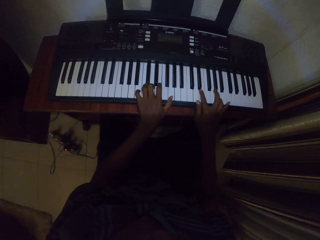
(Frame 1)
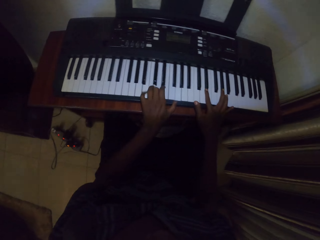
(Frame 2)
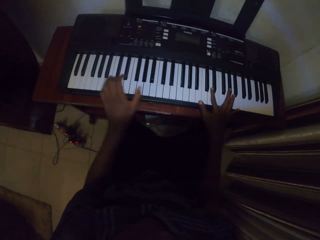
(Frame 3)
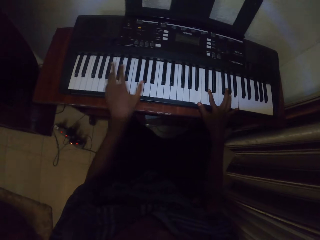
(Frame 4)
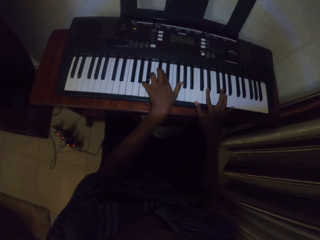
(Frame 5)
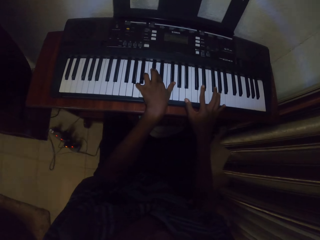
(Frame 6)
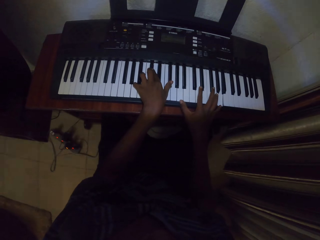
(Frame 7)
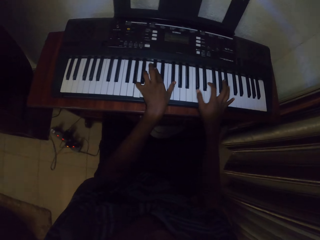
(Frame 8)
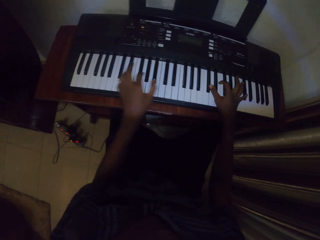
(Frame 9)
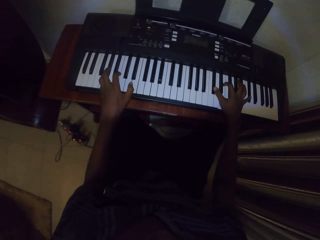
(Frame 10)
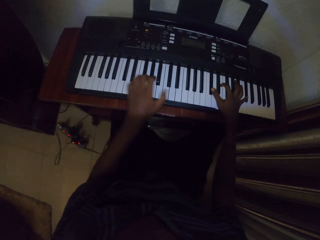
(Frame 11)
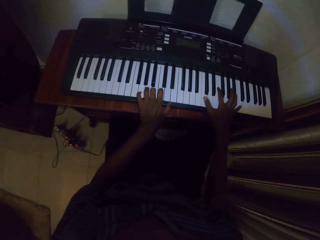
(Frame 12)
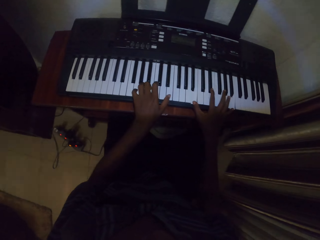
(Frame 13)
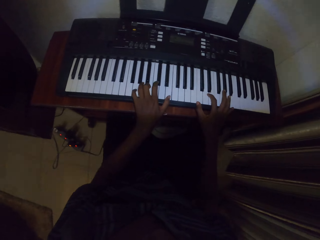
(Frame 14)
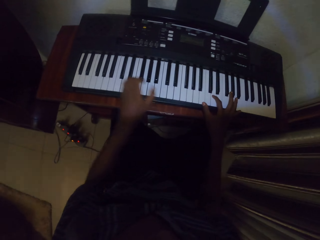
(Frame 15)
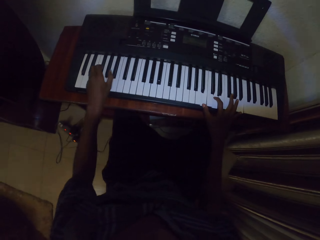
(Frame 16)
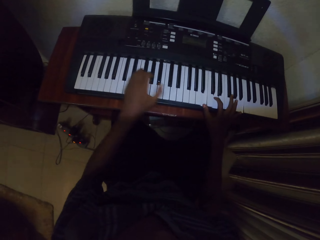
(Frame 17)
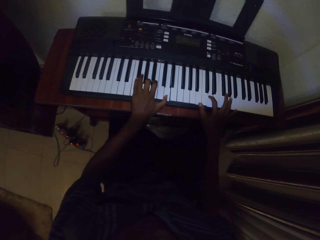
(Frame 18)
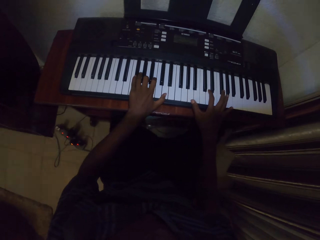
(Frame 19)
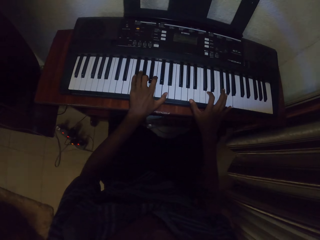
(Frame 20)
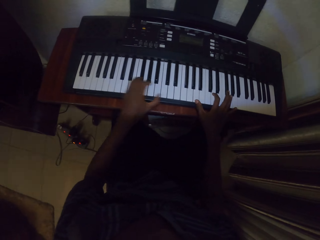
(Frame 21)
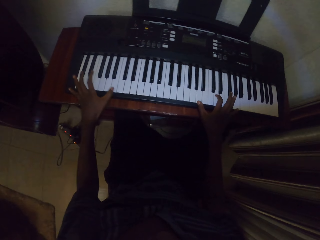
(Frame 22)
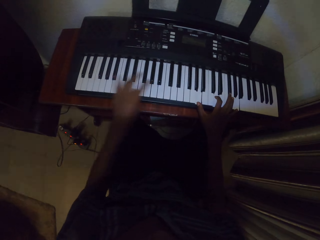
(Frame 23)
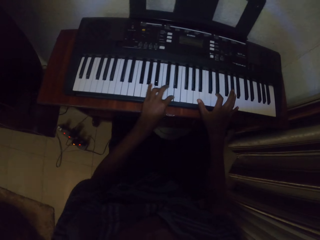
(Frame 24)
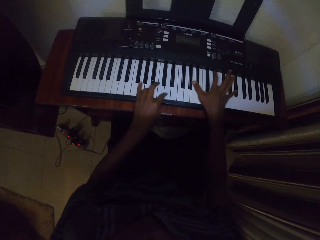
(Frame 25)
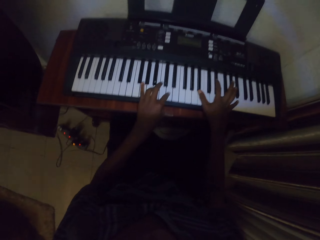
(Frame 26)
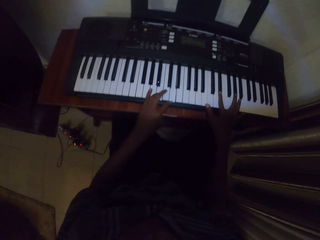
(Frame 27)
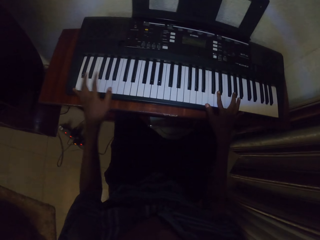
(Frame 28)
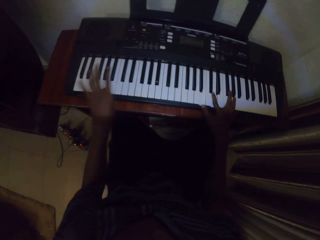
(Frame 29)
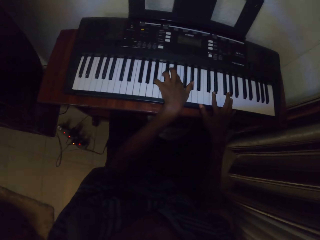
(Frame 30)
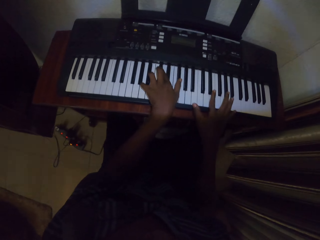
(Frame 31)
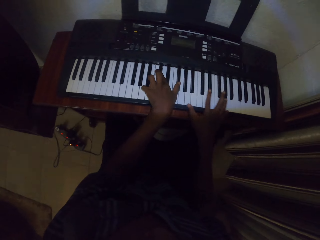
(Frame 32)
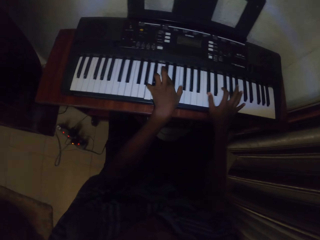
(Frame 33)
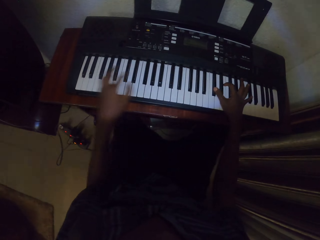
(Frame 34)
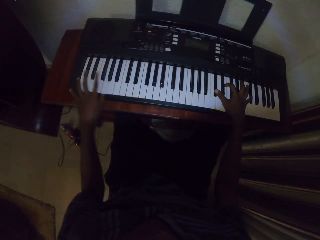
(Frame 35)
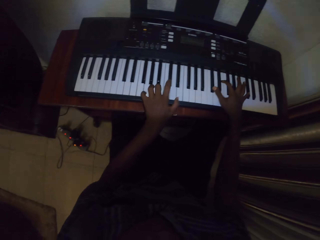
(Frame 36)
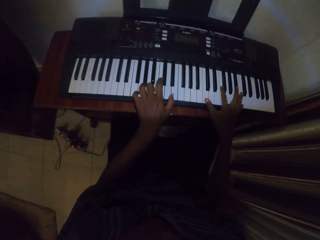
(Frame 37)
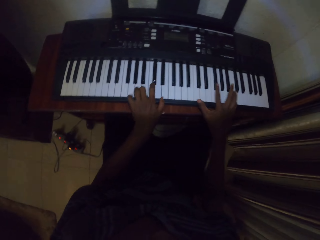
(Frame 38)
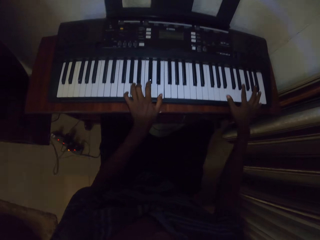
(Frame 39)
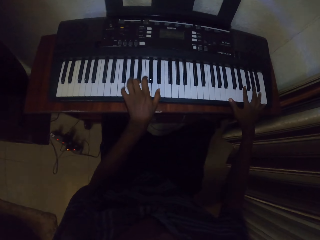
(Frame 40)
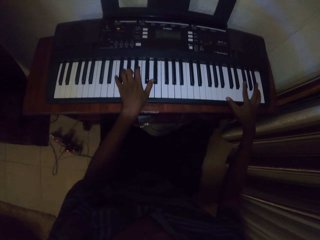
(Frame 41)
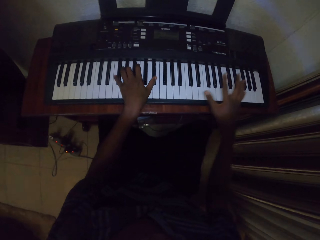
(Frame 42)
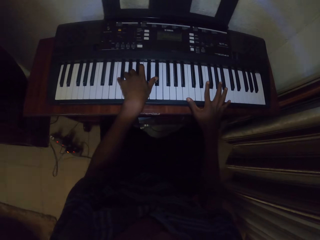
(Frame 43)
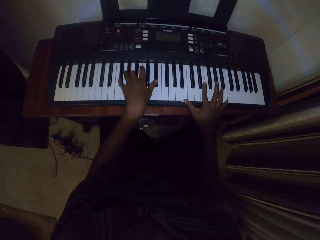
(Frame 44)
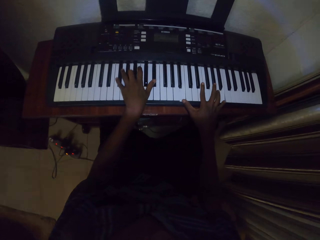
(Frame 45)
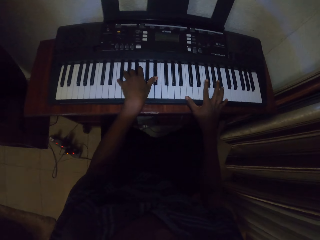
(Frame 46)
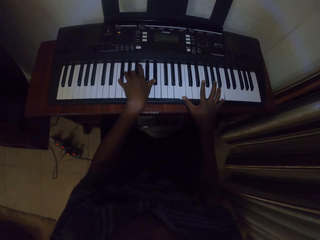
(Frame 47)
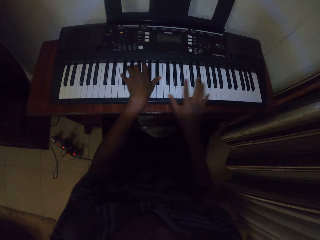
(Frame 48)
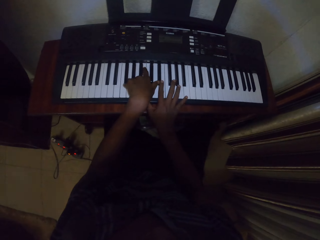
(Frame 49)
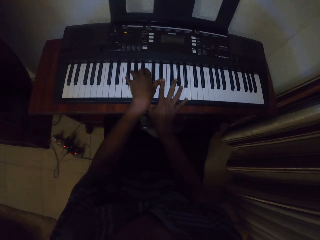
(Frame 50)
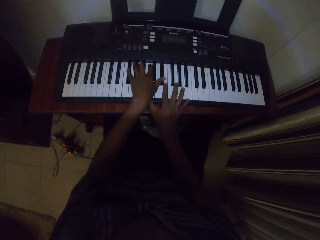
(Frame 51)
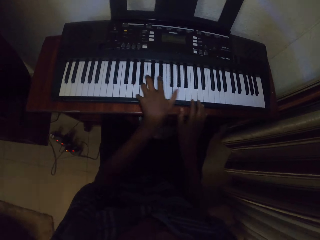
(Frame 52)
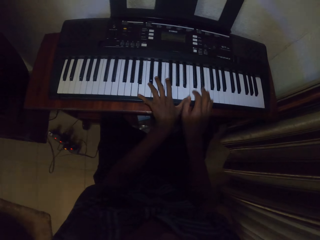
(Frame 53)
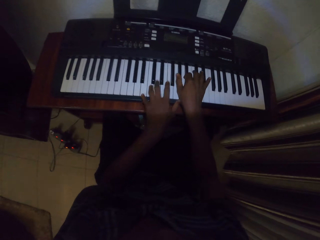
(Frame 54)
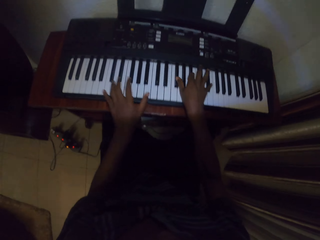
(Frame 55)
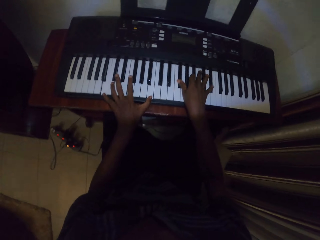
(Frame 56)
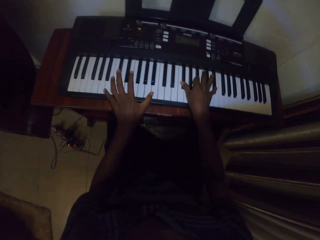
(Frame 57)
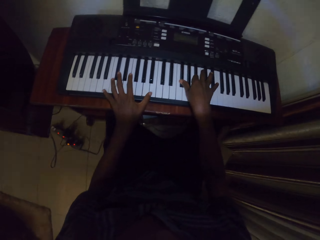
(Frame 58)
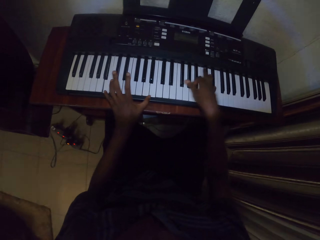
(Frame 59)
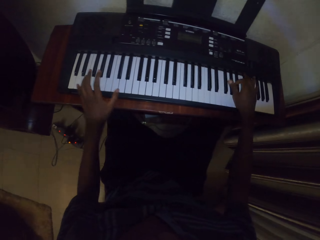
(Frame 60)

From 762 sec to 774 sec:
The camera wearer is playing the piano.

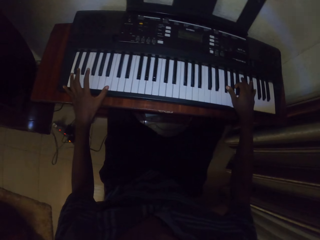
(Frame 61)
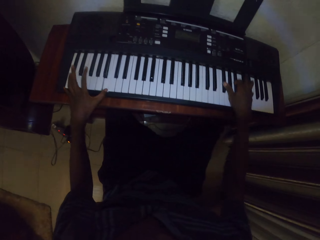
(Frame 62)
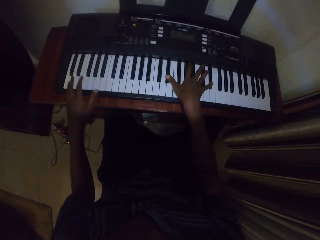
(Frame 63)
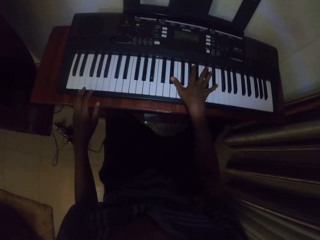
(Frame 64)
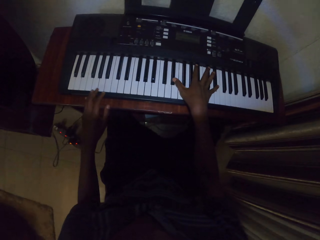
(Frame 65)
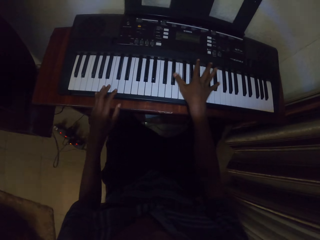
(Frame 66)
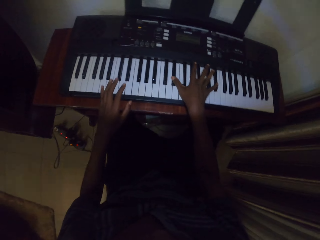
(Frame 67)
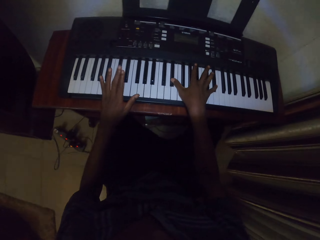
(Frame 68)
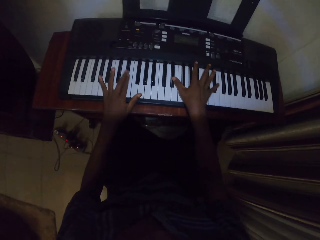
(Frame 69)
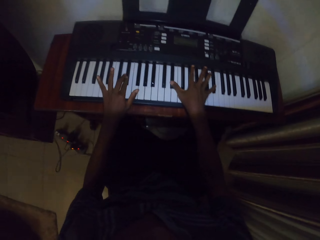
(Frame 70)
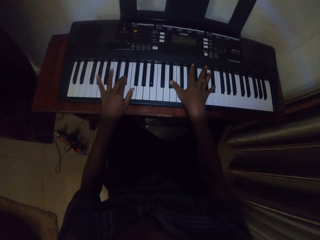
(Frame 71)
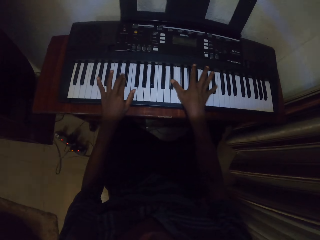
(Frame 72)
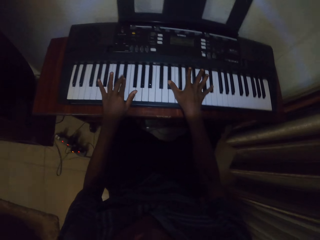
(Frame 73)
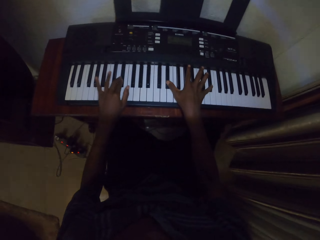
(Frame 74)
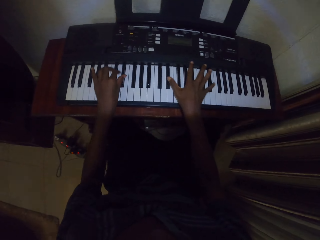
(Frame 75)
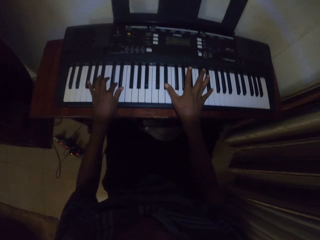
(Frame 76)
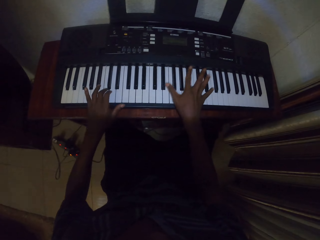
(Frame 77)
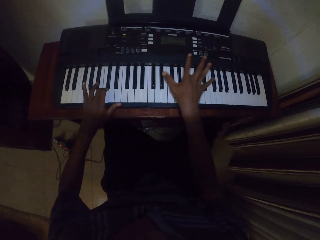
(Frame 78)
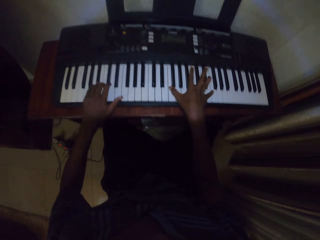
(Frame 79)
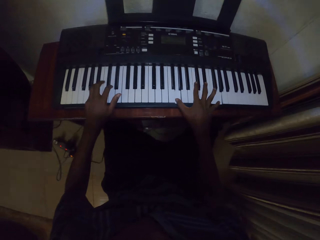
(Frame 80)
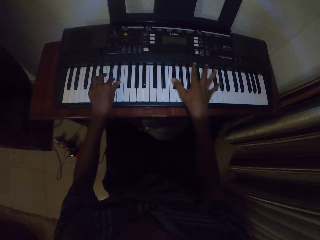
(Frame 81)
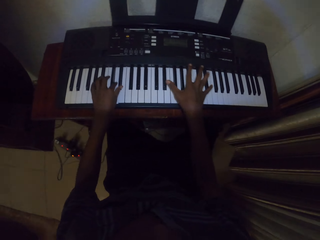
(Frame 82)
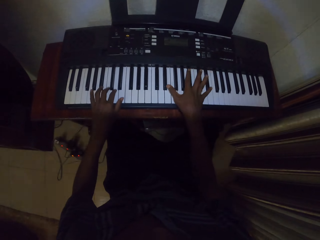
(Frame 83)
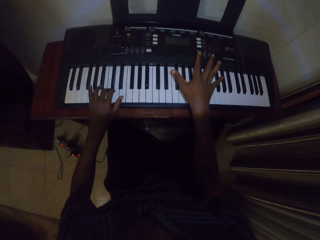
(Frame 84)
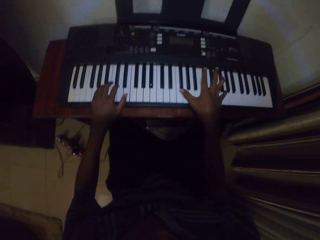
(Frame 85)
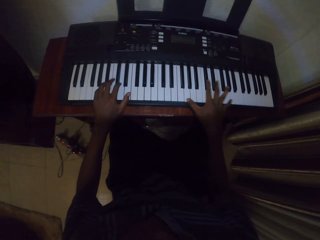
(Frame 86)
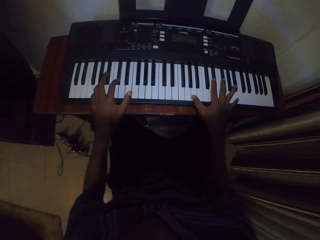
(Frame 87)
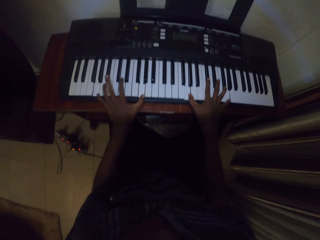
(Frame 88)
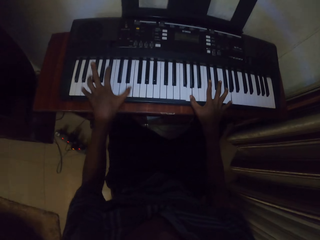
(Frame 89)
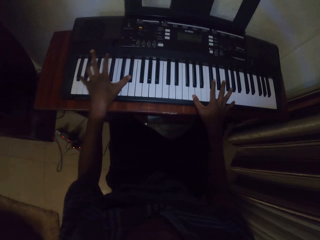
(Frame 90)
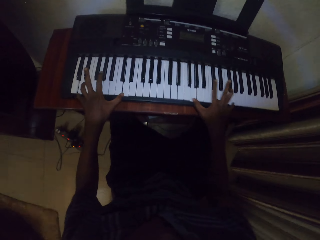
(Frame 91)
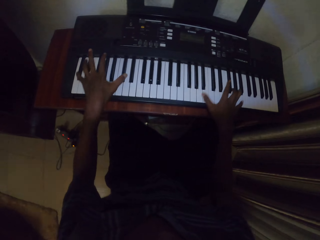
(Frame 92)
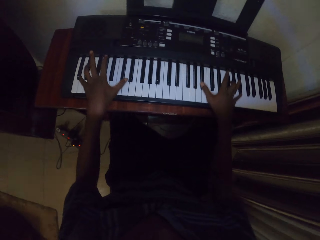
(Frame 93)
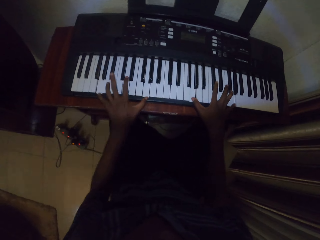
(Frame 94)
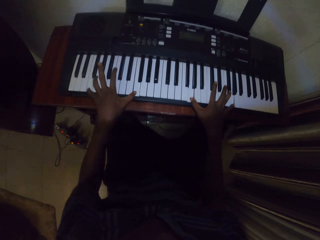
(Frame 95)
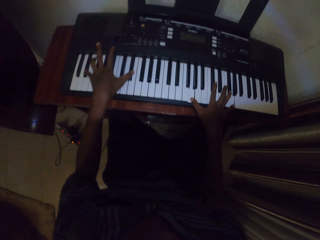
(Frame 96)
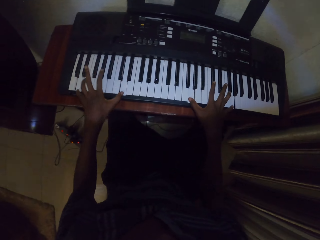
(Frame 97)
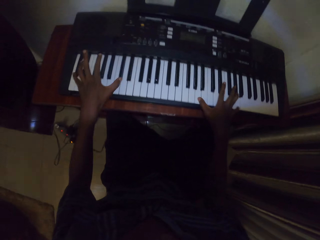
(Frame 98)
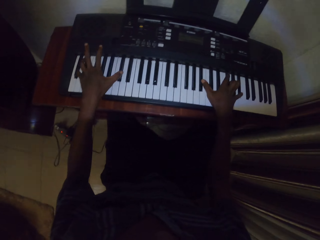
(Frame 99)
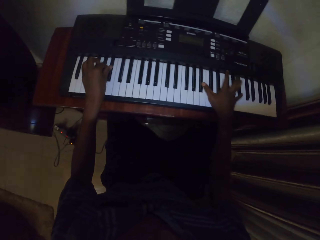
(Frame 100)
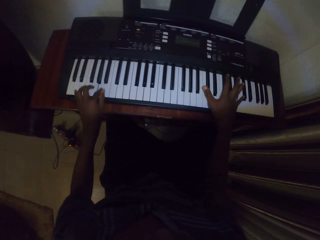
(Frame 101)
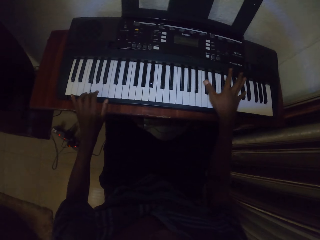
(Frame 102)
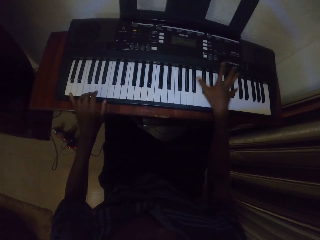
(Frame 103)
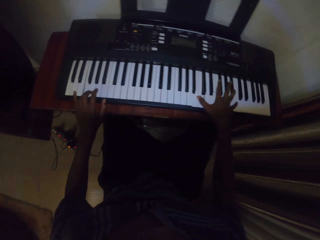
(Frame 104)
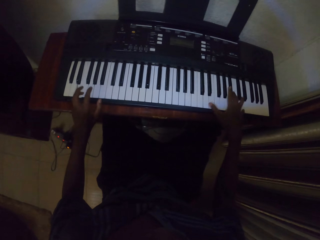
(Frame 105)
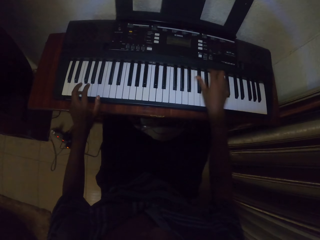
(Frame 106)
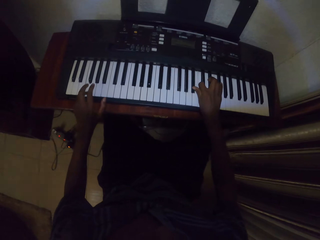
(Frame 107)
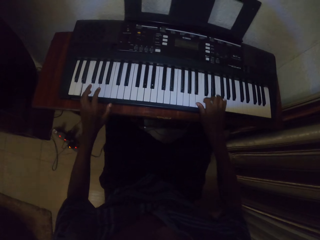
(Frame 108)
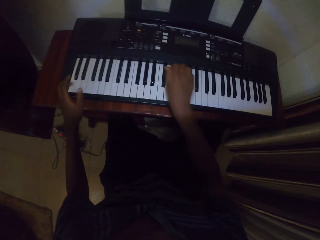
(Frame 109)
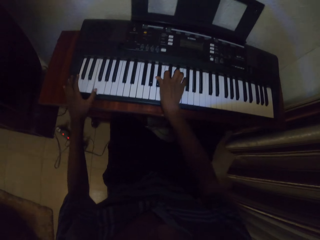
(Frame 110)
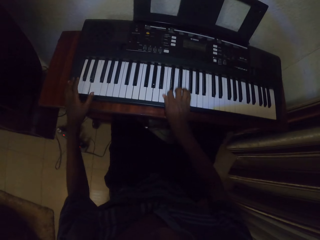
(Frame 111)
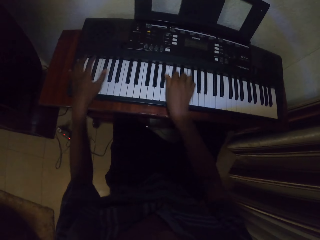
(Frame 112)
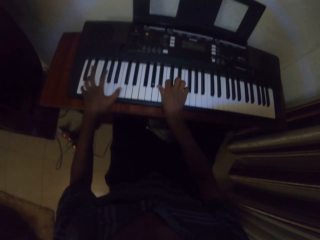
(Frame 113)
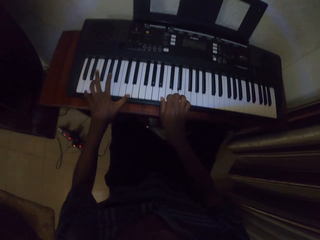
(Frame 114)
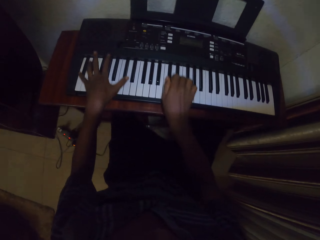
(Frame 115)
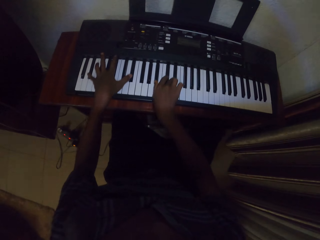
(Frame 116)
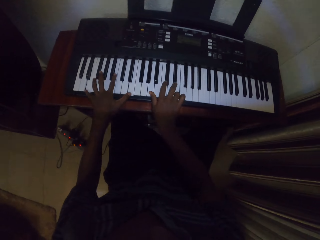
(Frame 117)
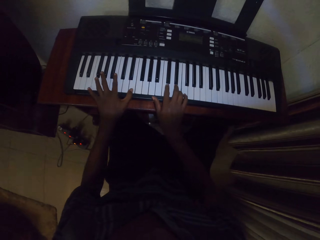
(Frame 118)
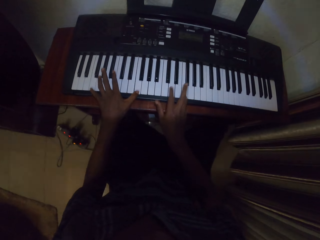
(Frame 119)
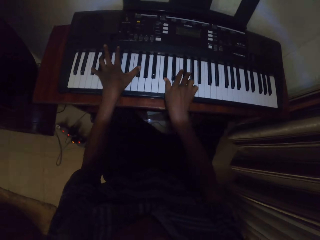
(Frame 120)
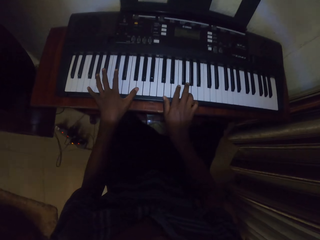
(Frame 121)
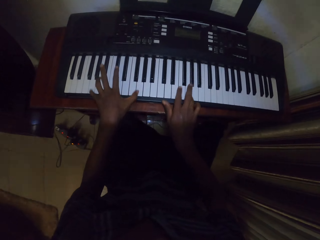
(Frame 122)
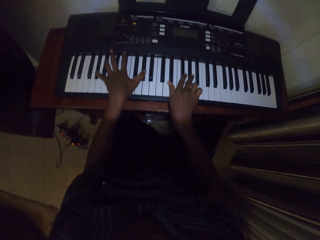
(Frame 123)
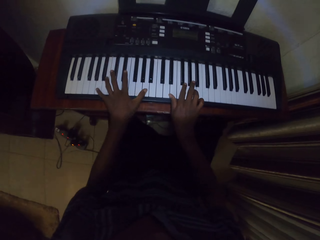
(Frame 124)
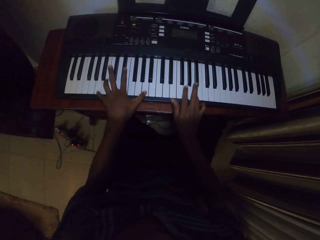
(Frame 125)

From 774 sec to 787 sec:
The camera wearer is playing the piano.
